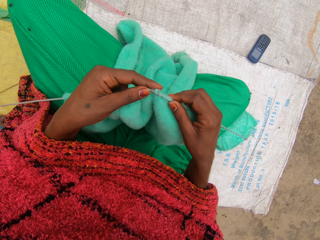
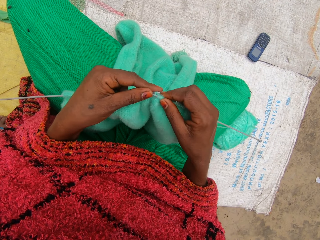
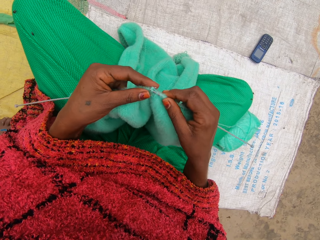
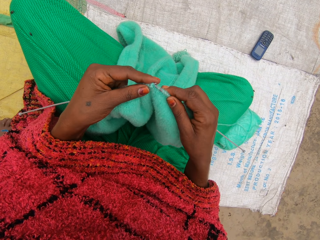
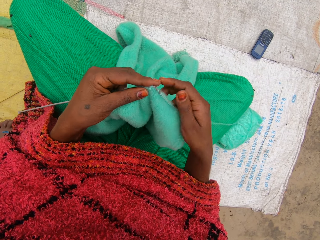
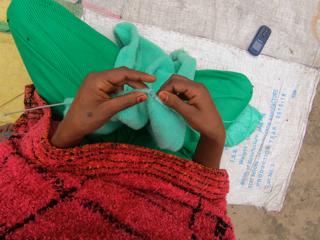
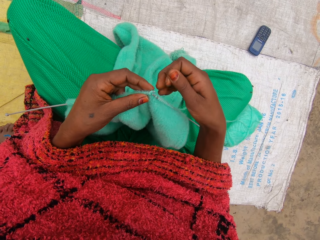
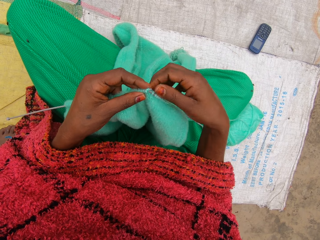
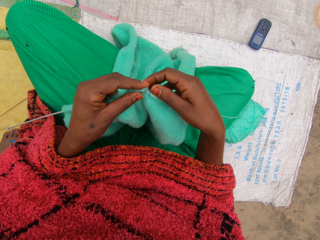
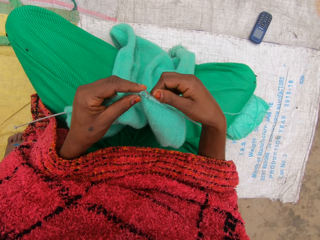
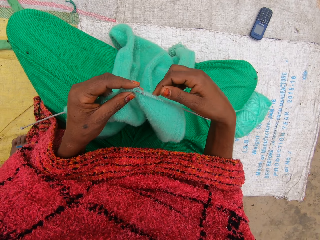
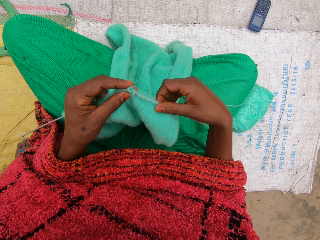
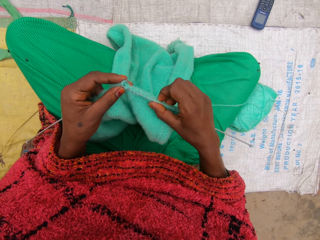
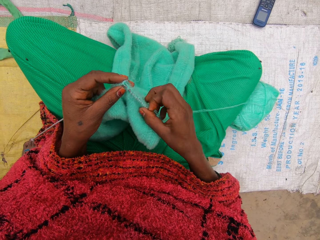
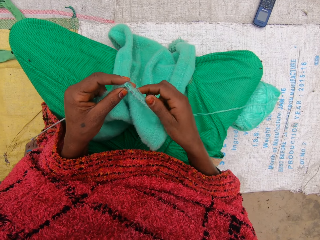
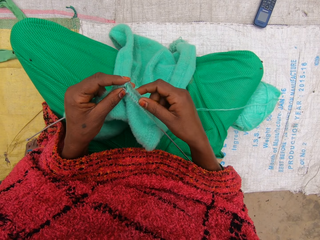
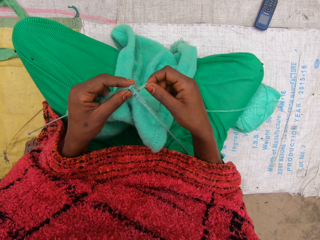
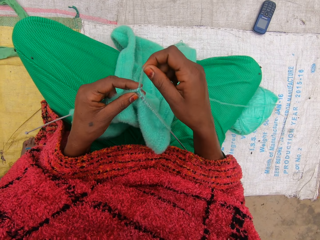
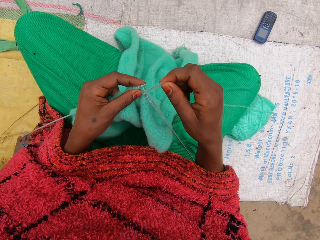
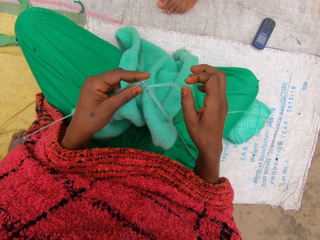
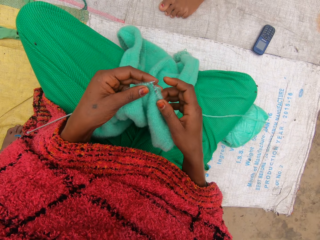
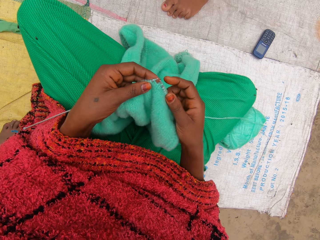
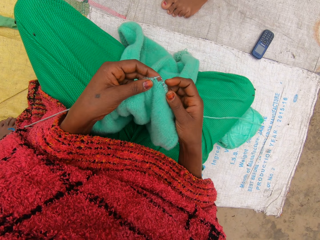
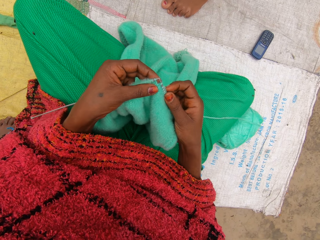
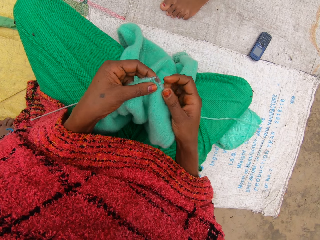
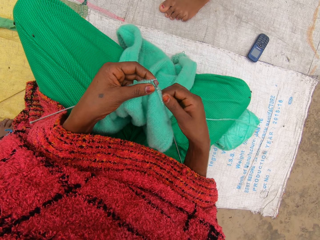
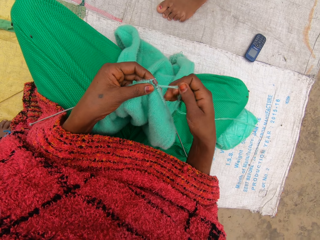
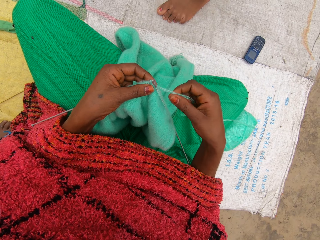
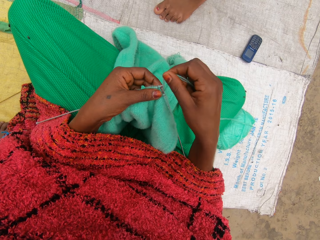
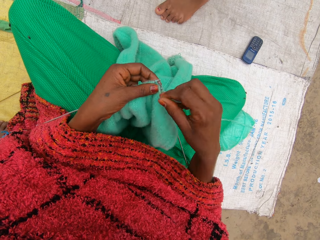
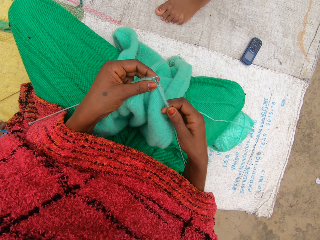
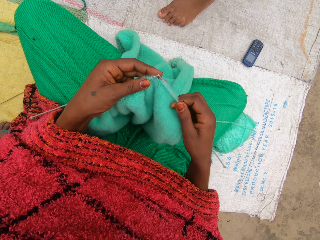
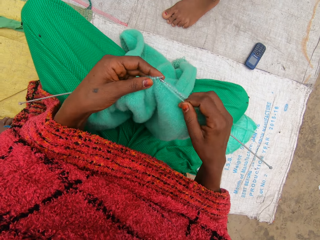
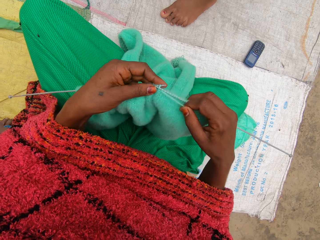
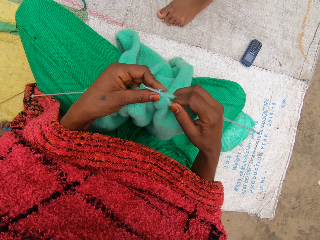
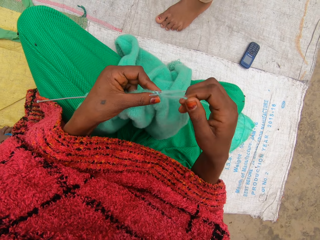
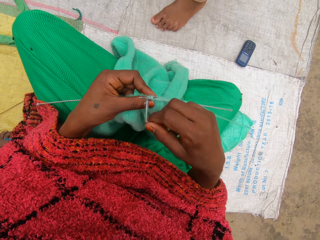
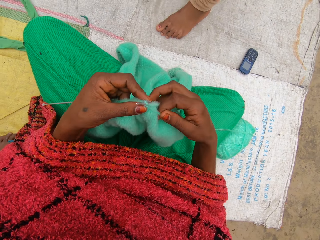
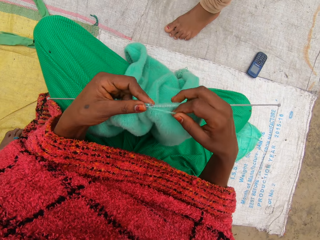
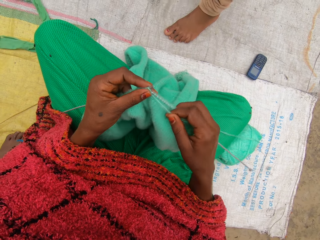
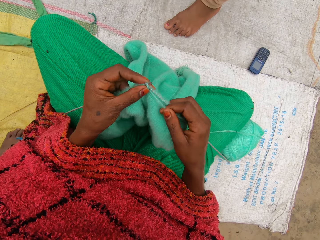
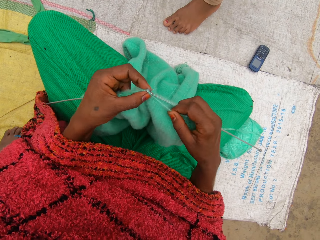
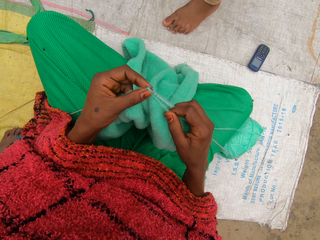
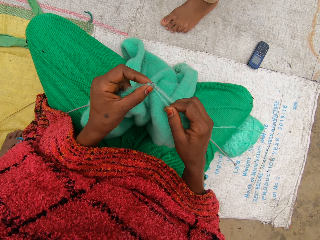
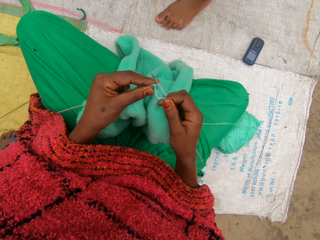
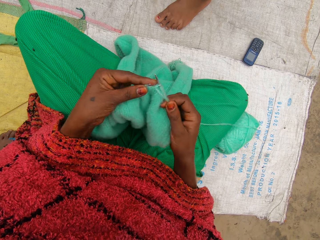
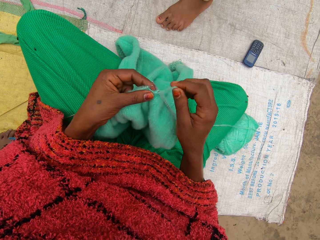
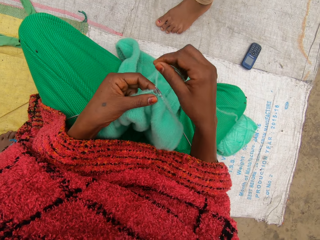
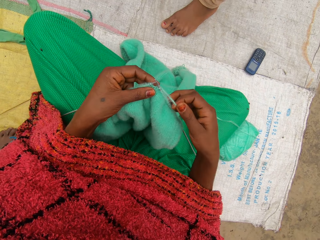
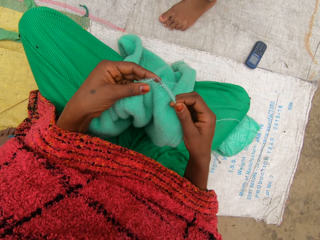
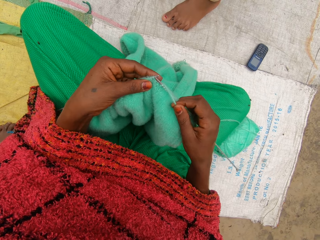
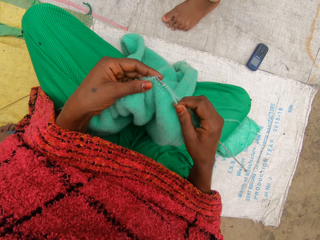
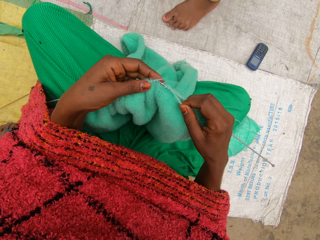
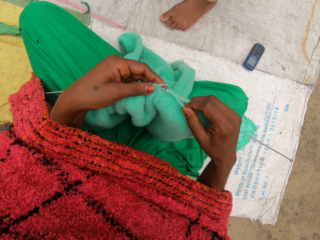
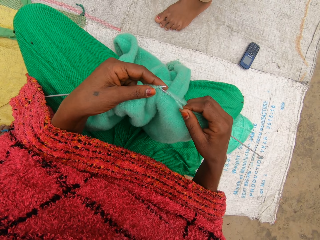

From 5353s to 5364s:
The camera wearer interacts with a girl.

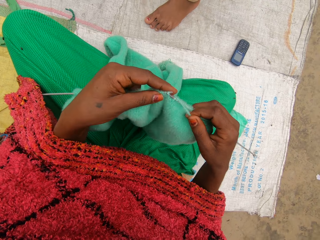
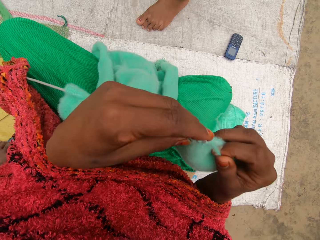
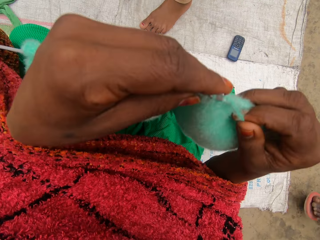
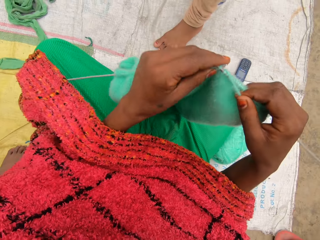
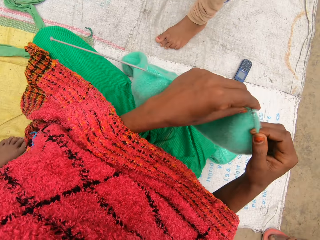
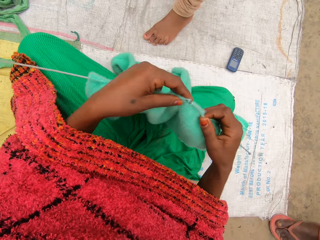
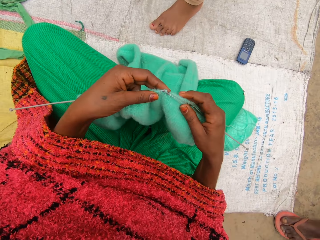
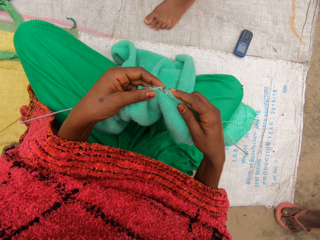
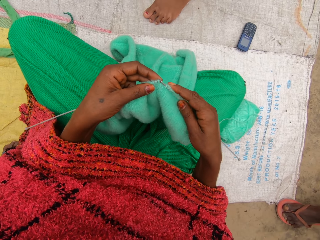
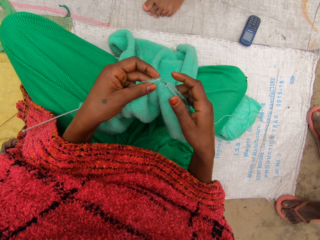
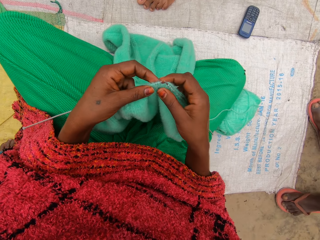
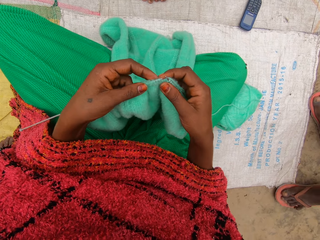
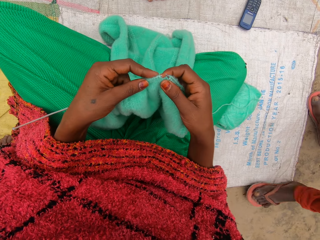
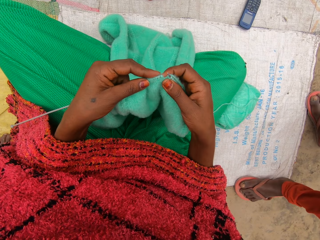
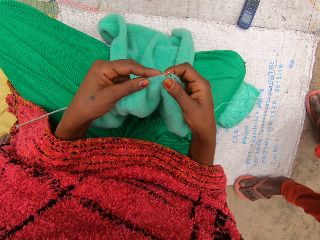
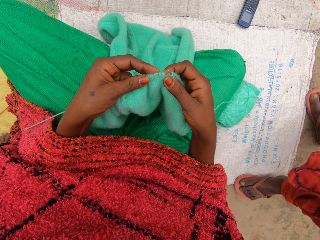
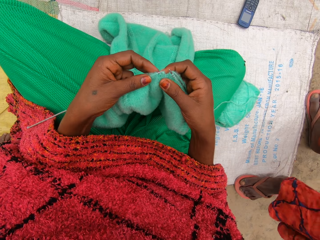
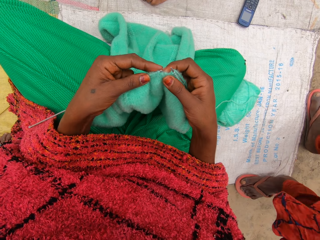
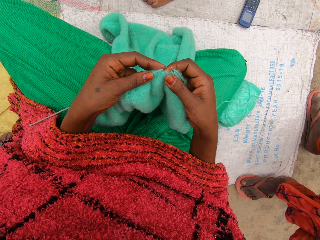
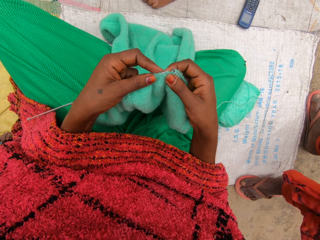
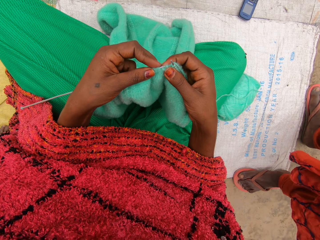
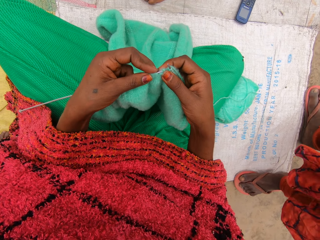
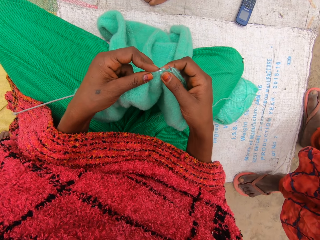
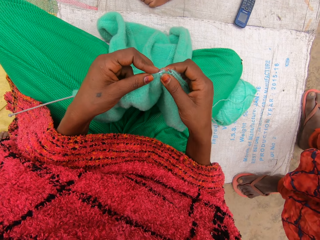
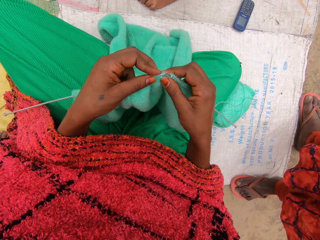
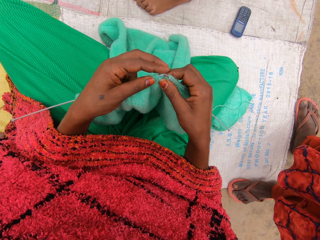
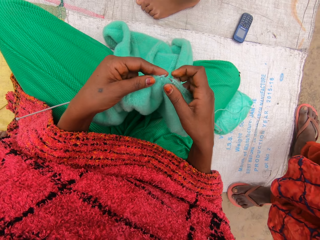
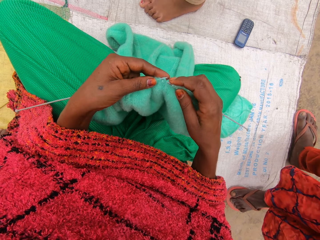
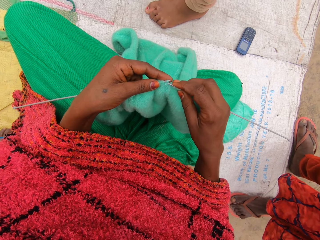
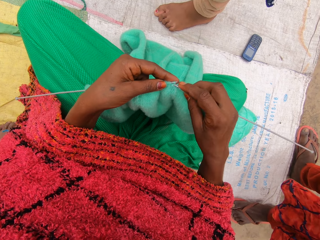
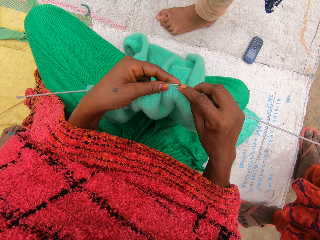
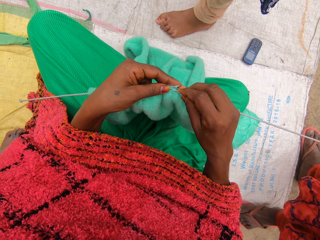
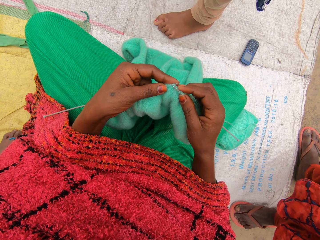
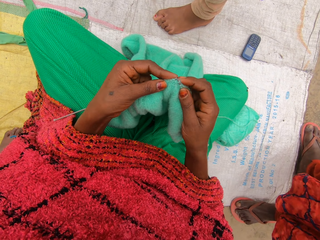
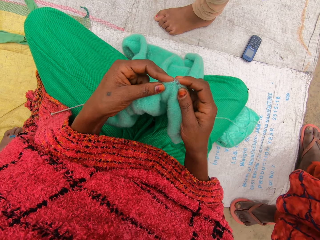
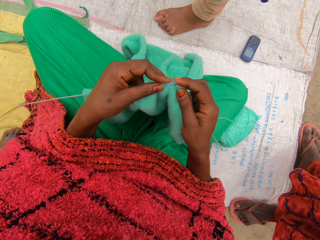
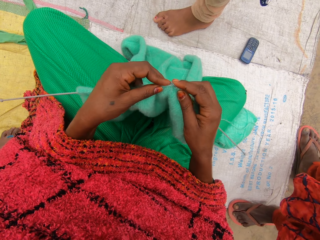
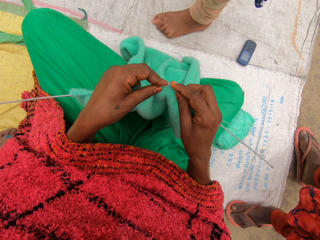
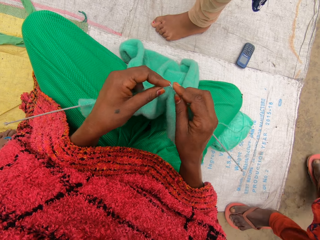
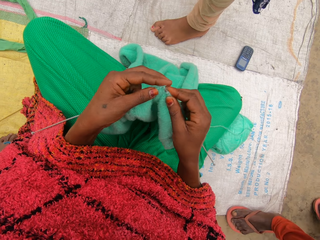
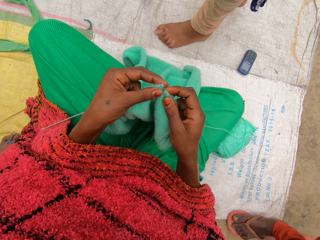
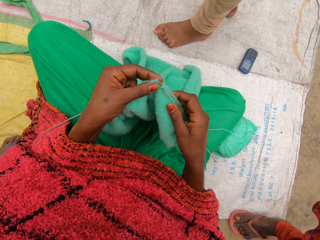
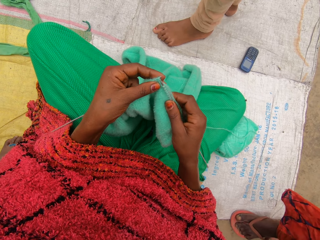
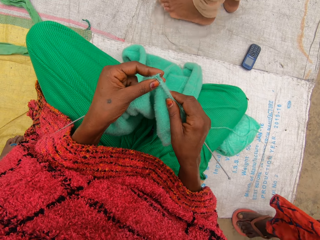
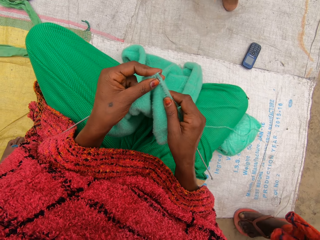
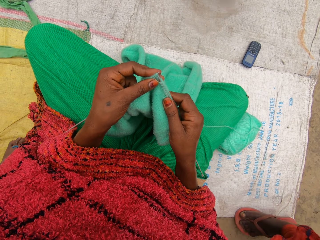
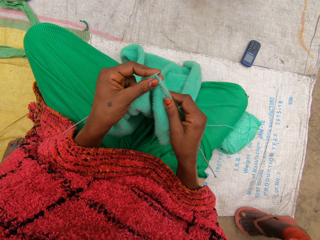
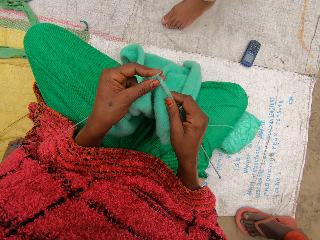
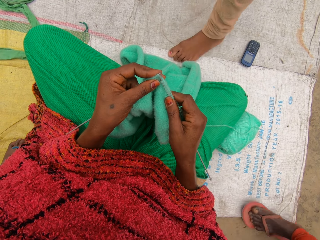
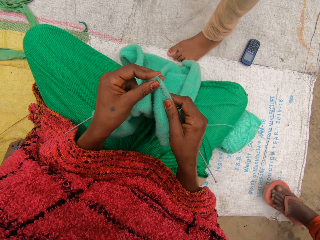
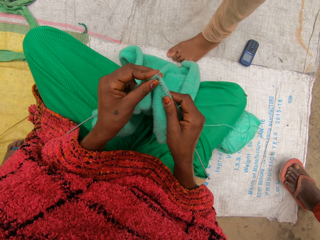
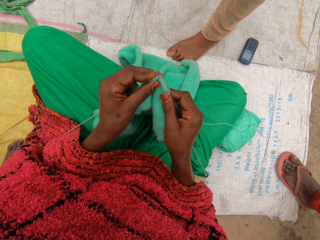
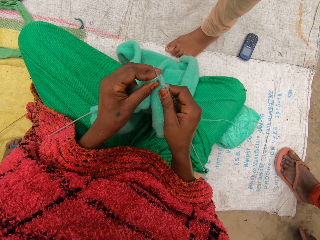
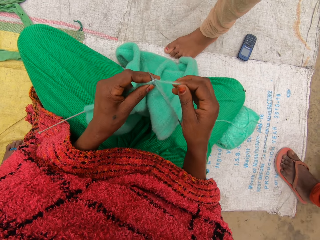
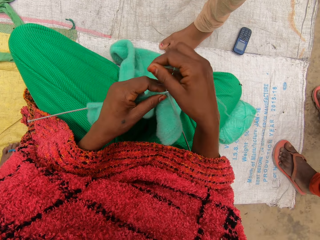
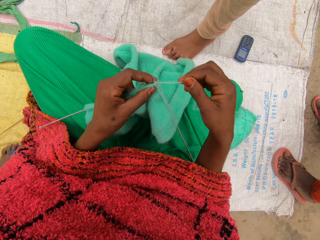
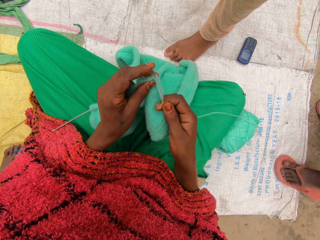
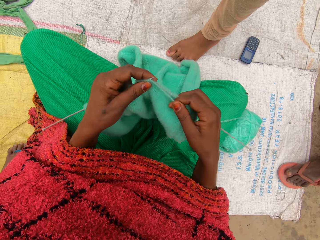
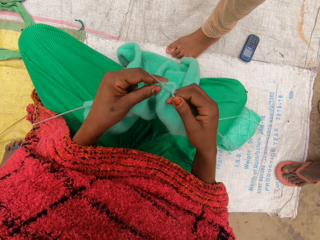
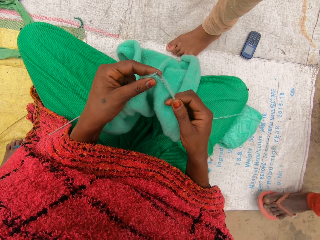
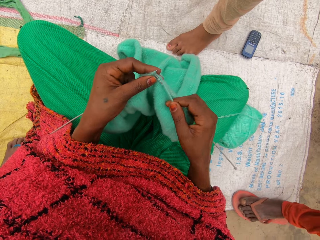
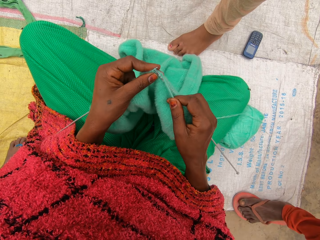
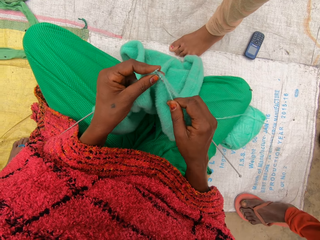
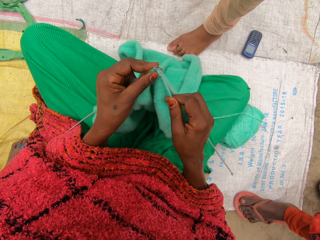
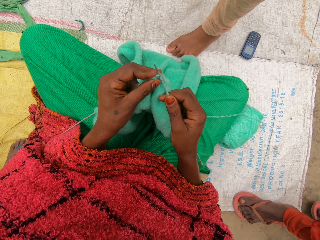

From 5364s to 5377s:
The camera wearer moves the garment. They knit the yarn with knitting needles. A woman converses. Another woman stands in the compound and walks around the compound. The first woman walks around the compound.
